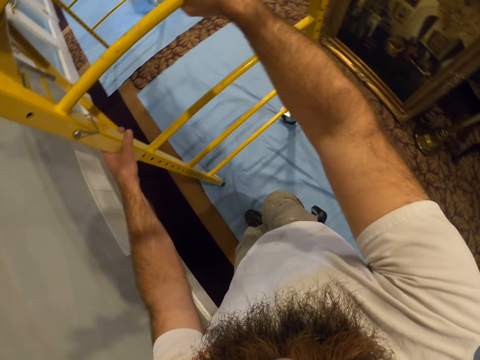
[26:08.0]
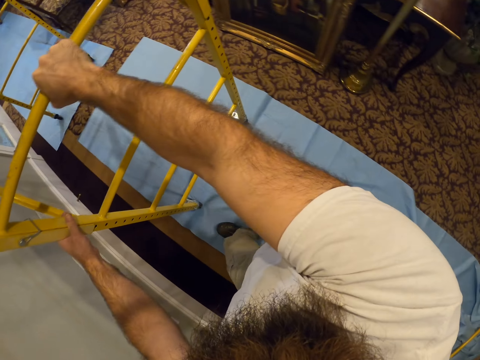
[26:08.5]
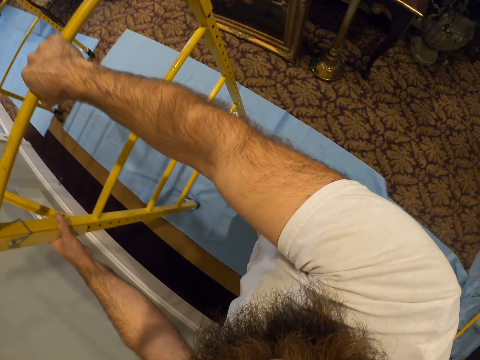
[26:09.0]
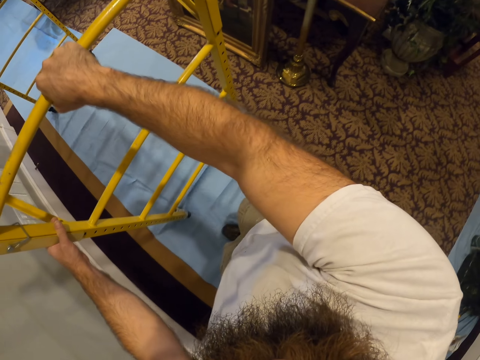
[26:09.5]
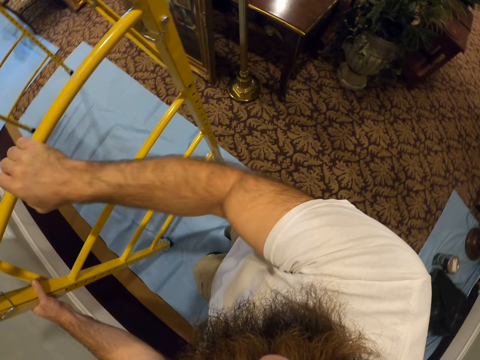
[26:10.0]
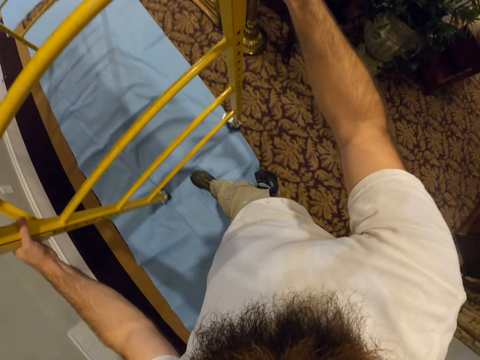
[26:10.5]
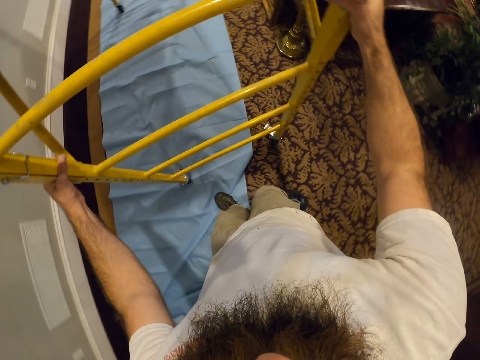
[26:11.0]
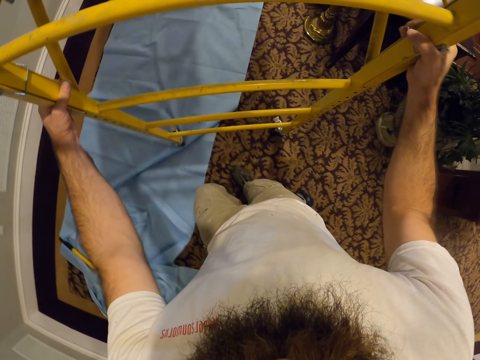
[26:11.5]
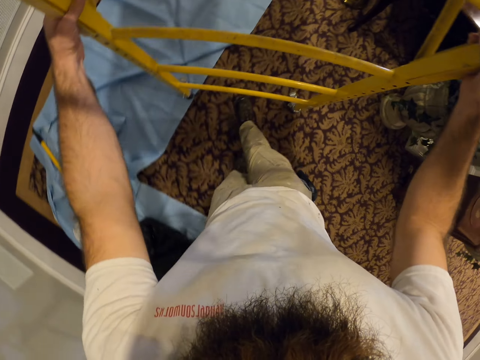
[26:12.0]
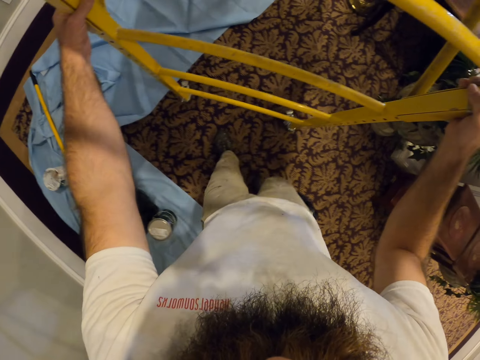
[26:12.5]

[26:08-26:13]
The camera wearer moves the scaffold with both hands.
